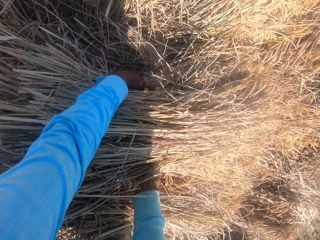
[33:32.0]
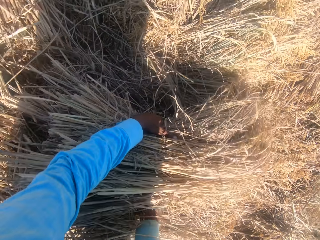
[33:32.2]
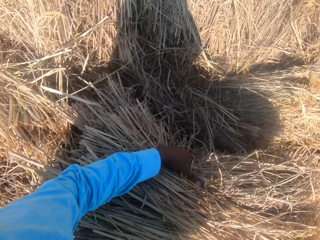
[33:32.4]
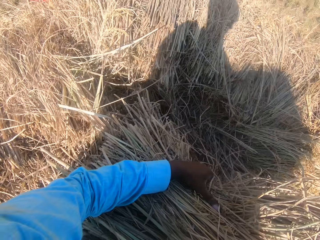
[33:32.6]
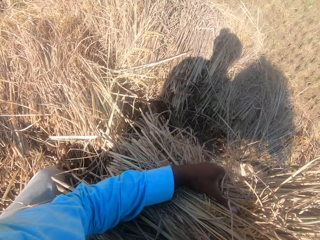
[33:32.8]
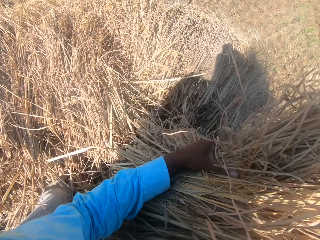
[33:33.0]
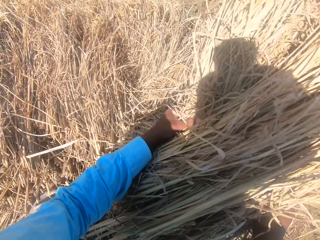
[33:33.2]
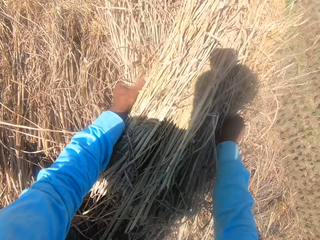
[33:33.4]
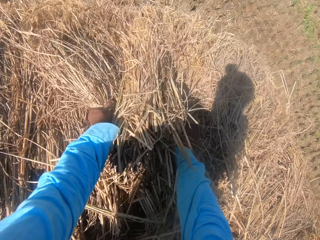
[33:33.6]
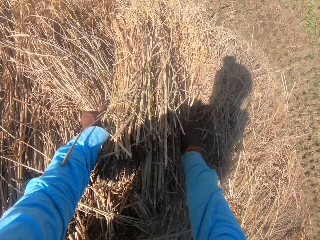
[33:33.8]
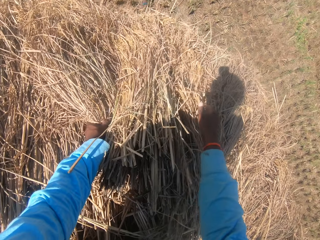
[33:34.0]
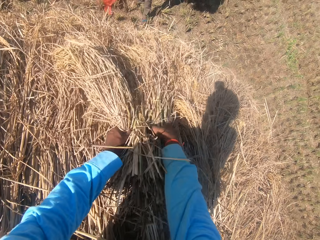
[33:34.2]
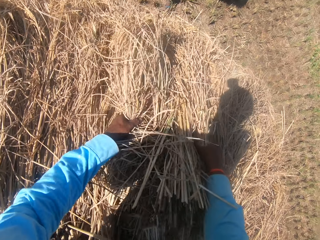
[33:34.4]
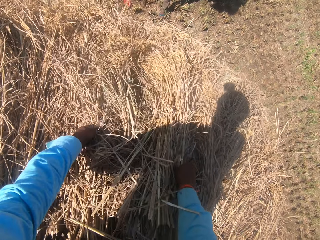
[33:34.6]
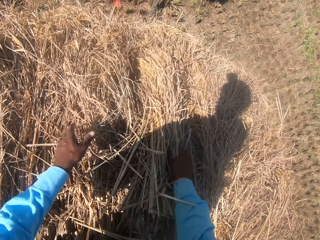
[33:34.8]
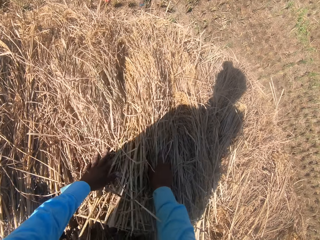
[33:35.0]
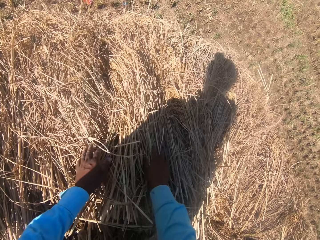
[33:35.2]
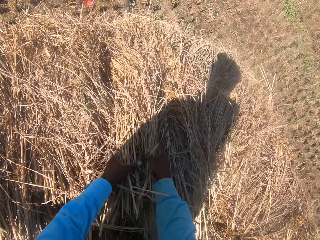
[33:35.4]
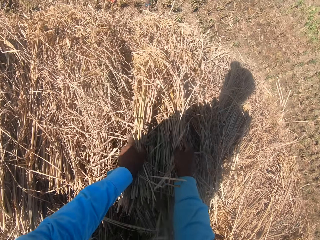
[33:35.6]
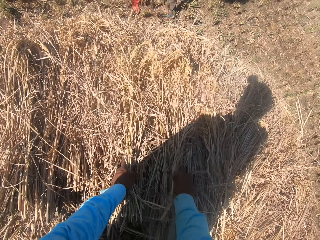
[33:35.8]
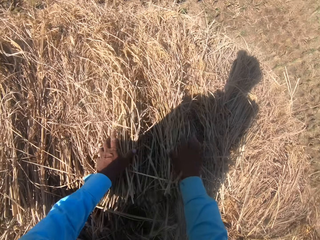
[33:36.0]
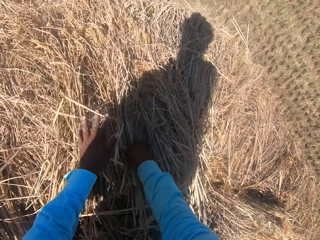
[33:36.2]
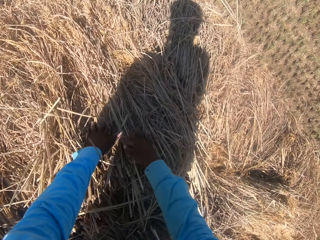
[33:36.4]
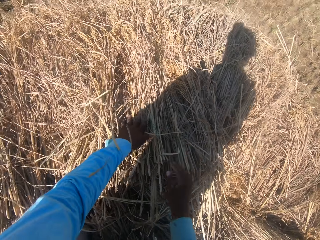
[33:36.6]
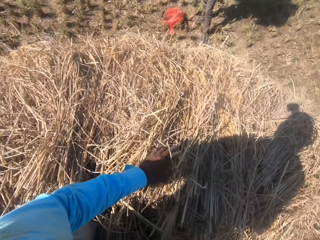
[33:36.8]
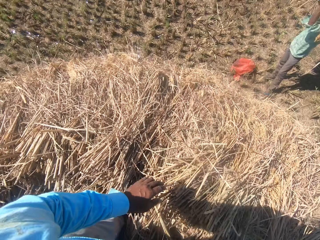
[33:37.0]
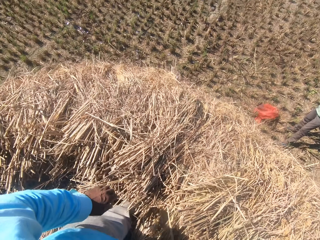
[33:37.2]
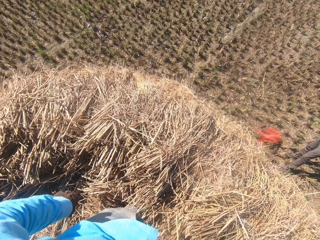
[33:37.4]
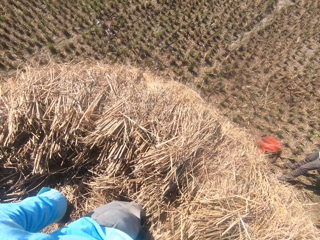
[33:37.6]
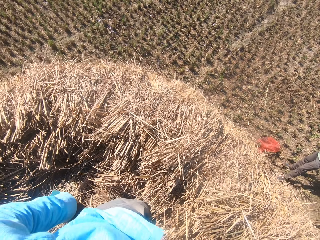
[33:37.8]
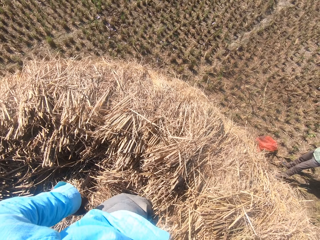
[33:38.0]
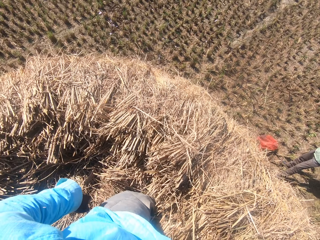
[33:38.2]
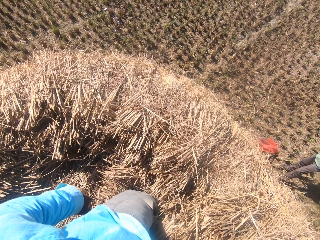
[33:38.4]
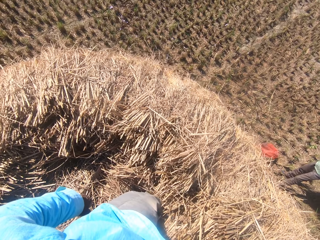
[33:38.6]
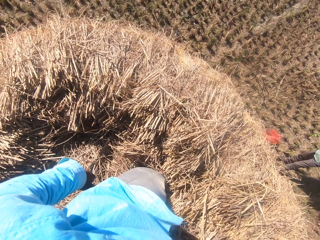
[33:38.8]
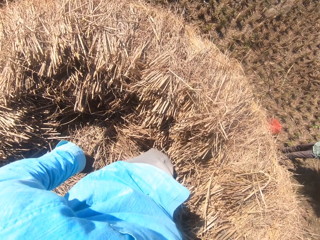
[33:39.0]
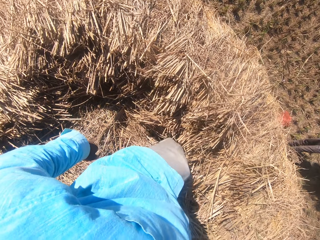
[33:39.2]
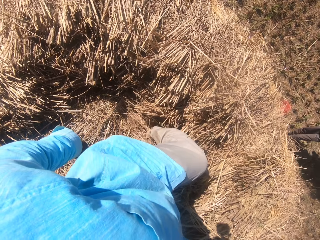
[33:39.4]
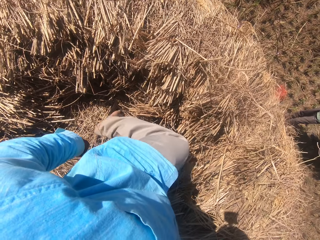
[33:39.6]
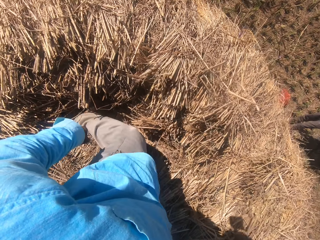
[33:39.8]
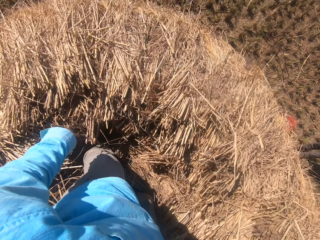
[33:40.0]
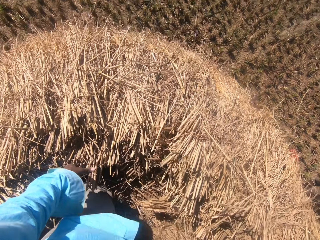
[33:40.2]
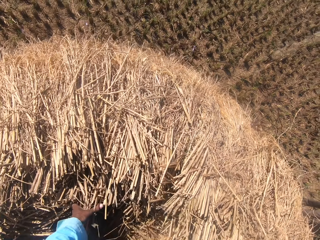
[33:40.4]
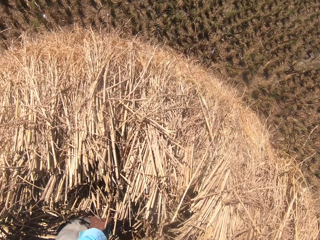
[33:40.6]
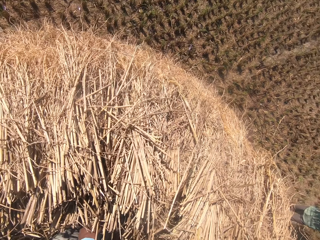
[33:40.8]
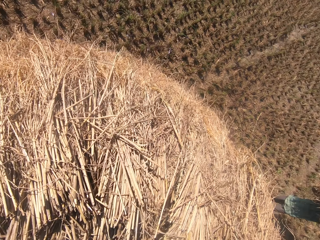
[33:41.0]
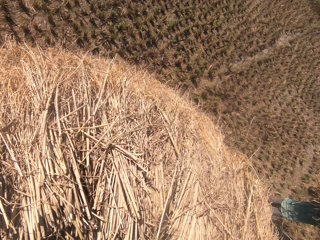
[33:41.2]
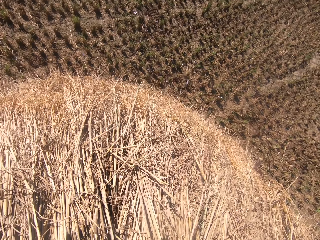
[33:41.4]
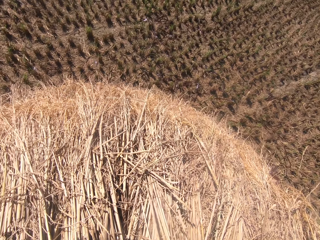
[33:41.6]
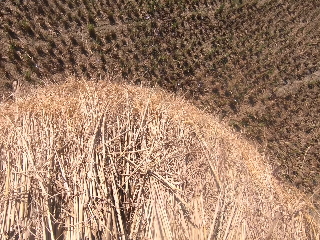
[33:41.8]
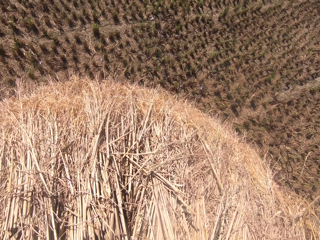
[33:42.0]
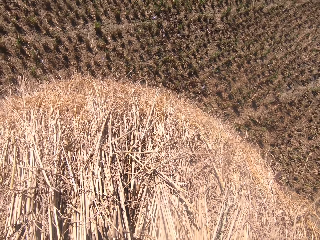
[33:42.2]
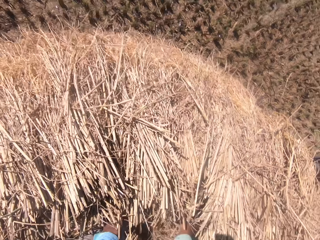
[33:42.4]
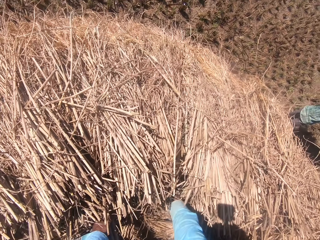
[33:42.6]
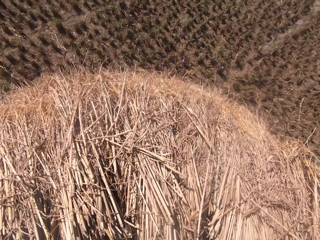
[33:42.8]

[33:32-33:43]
A man converses. The camera wearer throws the wheat. They move the wheat. They converse. They look around. The man looks around. The camera wearer moves the leg. They converse. They look around.

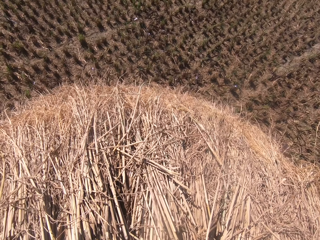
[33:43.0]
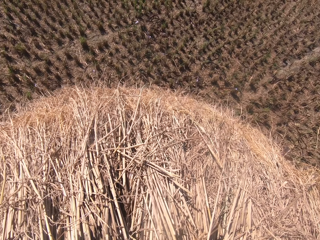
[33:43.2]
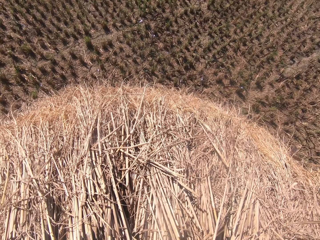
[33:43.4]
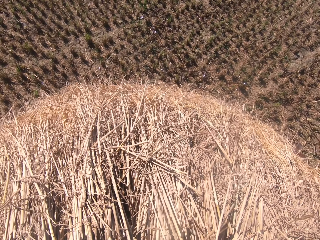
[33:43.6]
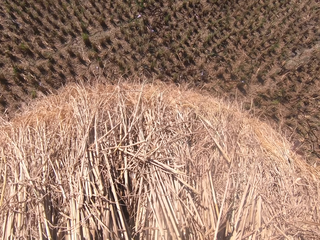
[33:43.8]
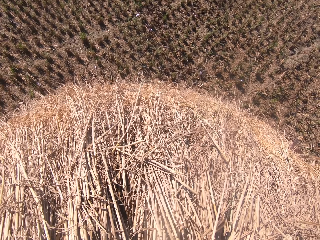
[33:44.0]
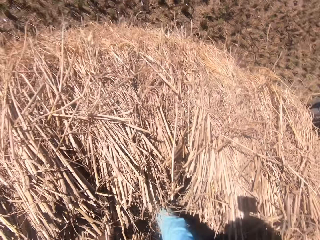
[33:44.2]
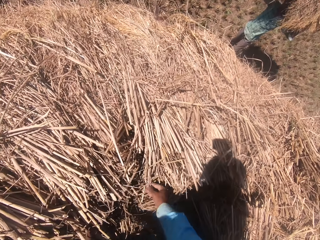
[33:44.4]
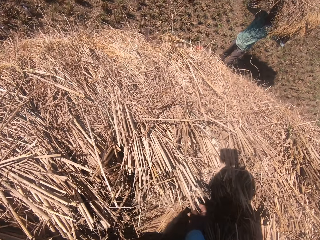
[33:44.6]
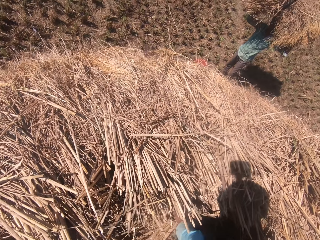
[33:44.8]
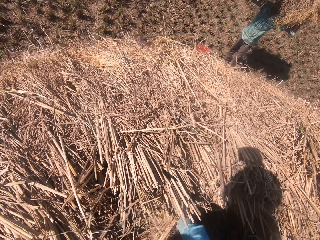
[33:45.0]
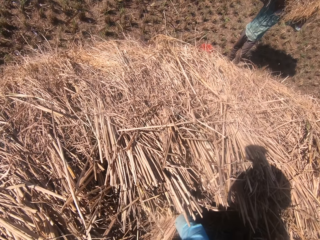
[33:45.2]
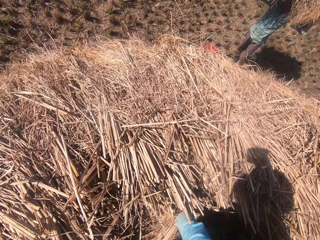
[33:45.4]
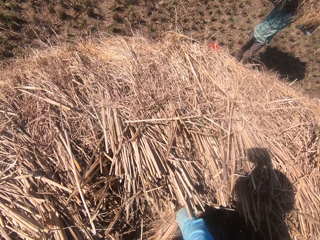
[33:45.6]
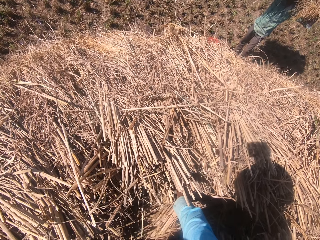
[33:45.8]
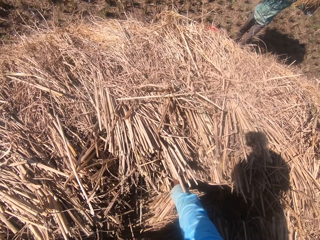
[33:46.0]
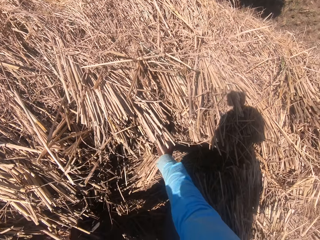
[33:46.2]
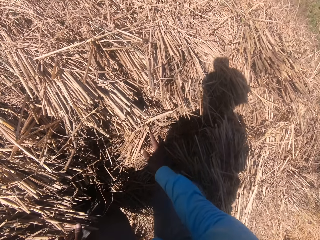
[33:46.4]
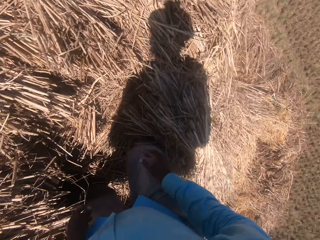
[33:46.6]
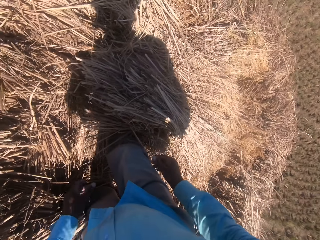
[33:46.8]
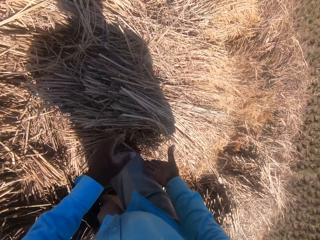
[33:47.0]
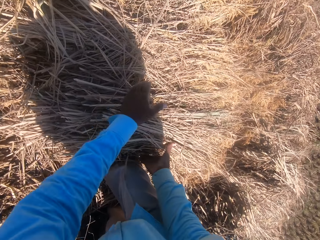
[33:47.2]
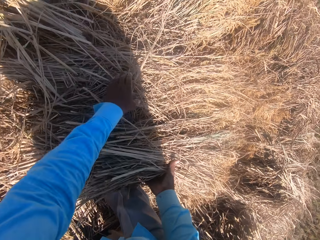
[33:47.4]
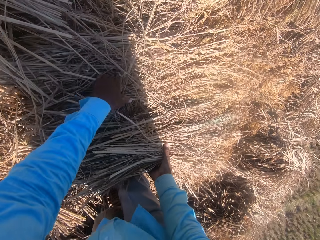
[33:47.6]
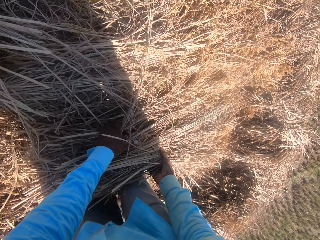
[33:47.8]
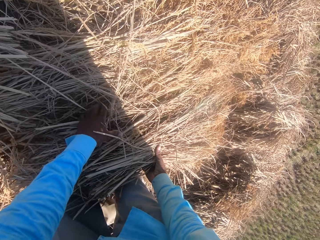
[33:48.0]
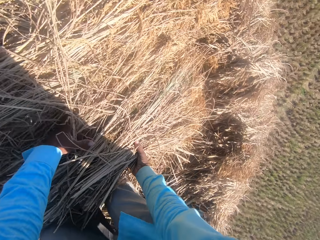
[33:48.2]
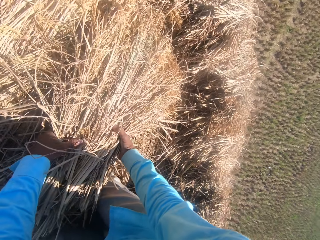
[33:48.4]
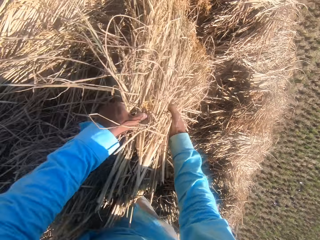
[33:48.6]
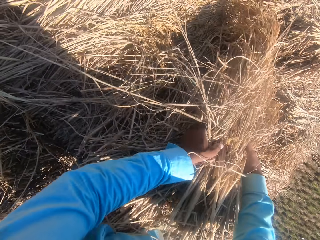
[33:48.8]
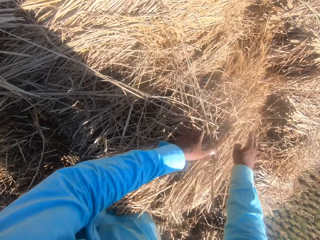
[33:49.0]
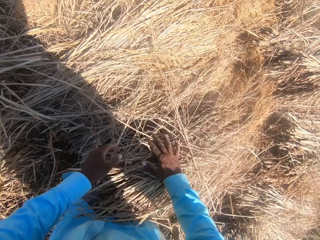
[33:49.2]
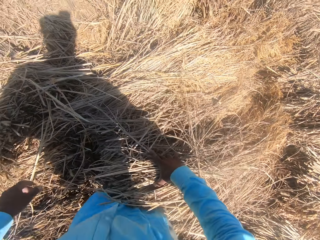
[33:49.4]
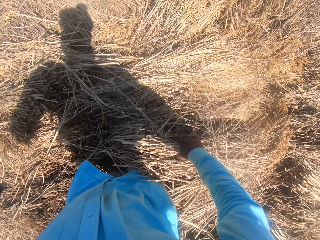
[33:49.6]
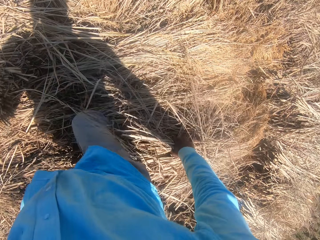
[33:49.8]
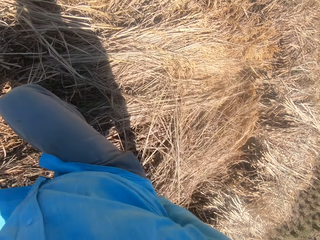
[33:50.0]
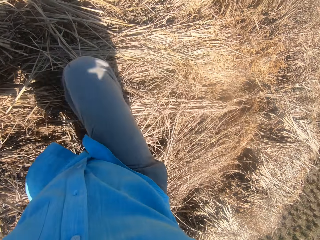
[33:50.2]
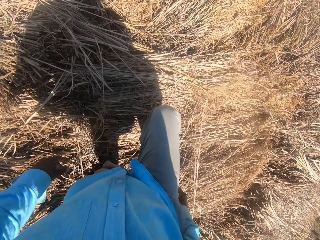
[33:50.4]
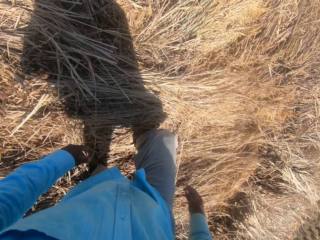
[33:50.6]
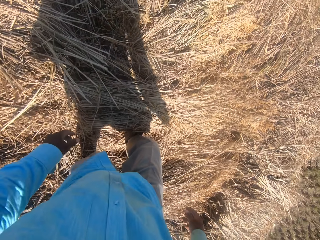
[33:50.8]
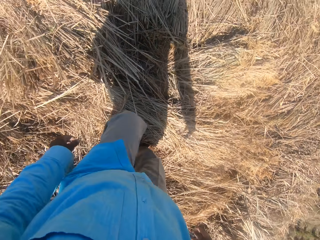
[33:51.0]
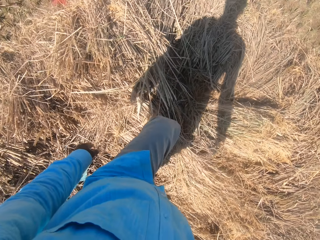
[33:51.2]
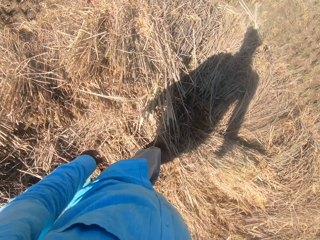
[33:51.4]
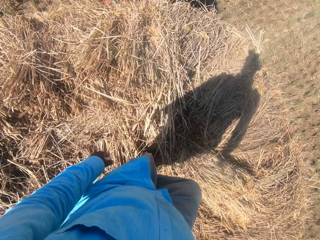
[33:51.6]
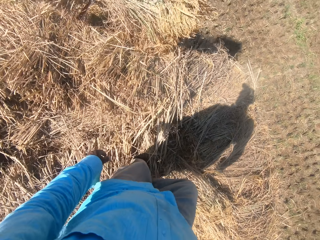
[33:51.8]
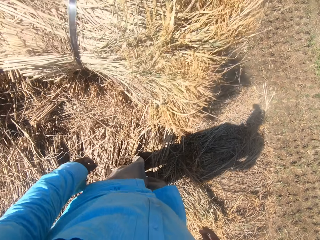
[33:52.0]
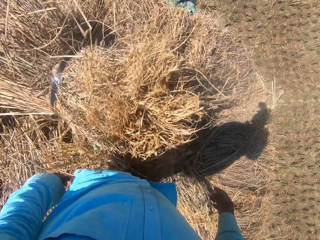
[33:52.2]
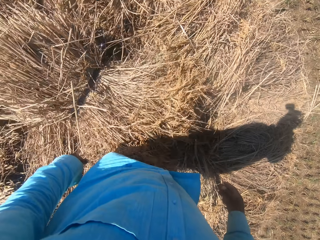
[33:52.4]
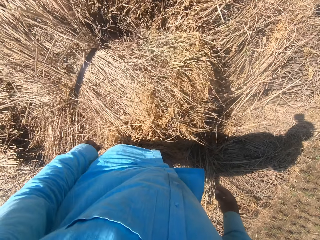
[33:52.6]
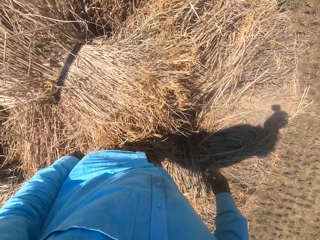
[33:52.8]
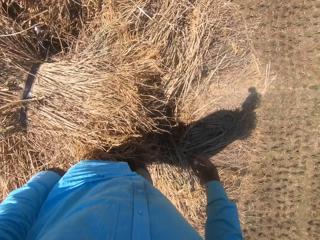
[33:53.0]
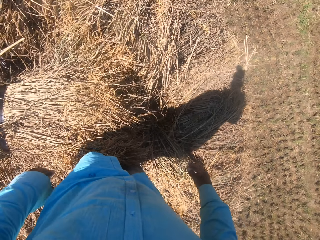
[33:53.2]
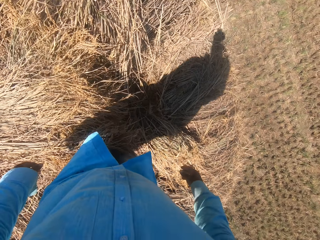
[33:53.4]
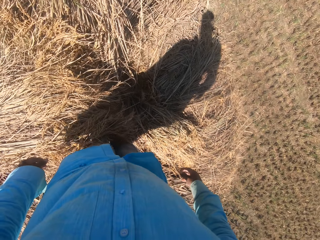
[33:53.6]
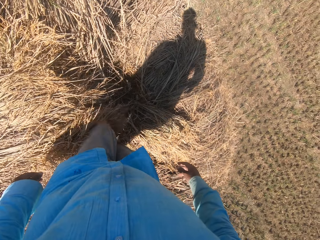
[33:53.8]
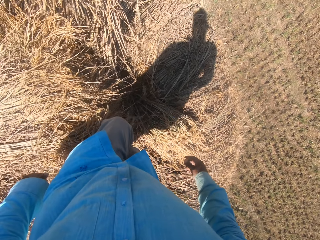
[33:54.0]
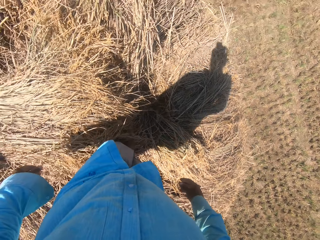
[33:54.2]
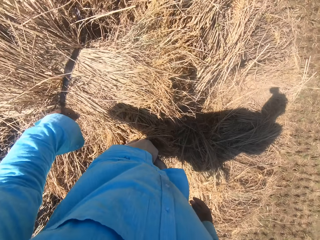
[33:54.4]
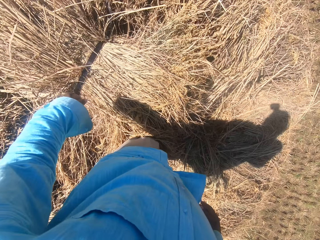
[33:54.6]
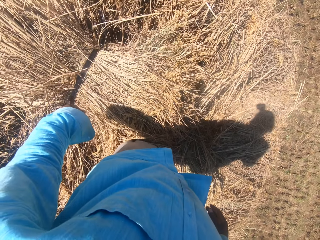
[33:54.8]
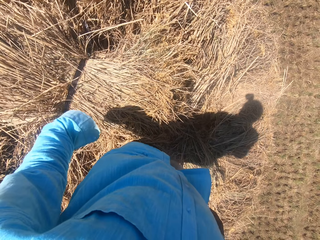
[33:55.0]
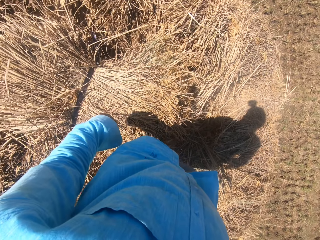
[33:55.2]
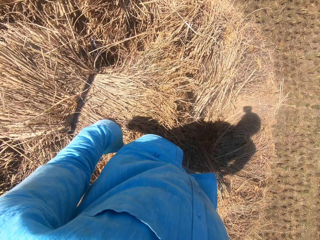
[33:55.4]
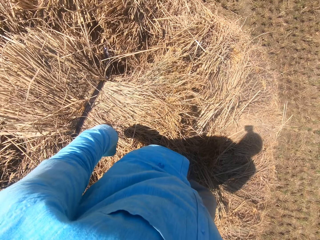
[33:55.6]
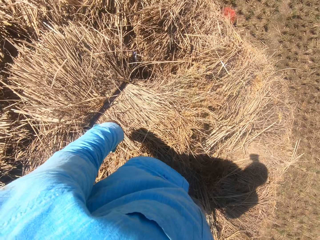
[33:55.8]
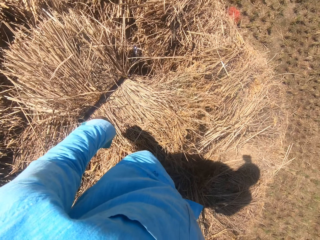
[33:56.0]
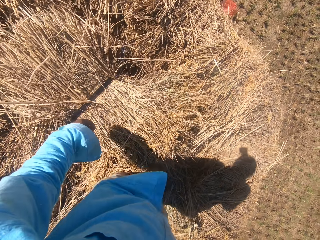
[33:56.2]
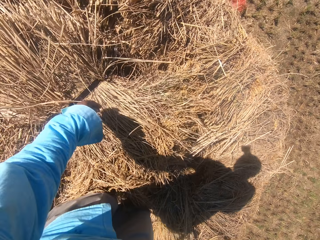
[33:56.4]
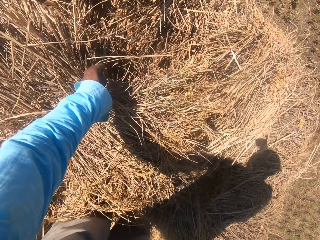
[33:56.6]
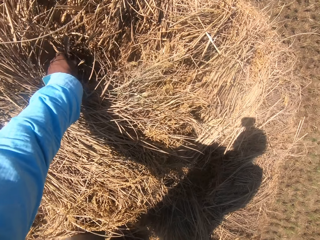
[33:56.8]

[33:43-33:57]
The camera wearer converses. A man converses. The camera wearer moves the hands. They touch the wheat. They move the wheat. The man converses. The camera wearer converses. They step forward on the straw grass on the floor. The man throws the wheat and converses. The camera wearer converses. The man converses.
